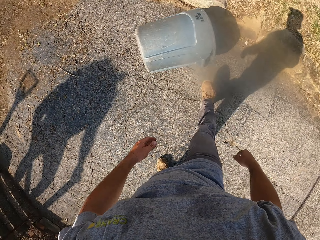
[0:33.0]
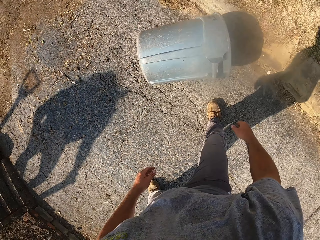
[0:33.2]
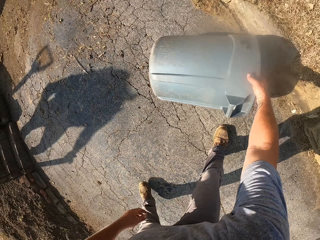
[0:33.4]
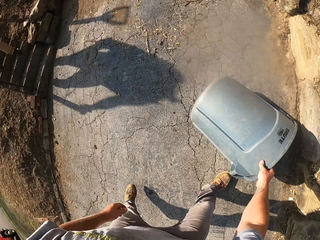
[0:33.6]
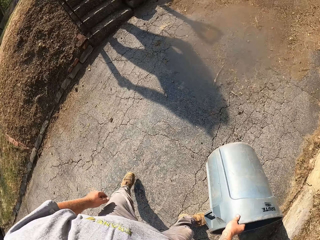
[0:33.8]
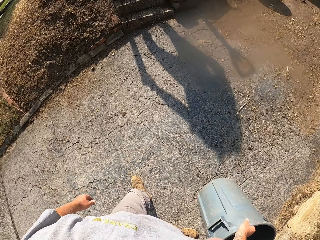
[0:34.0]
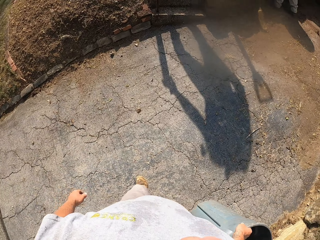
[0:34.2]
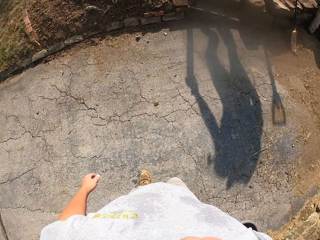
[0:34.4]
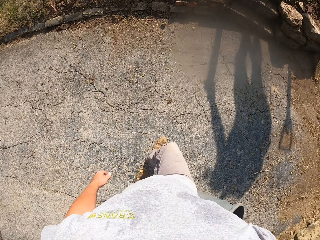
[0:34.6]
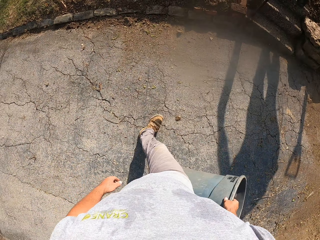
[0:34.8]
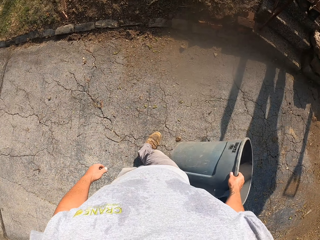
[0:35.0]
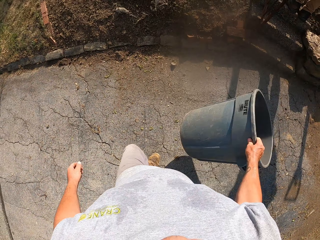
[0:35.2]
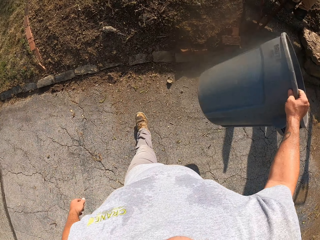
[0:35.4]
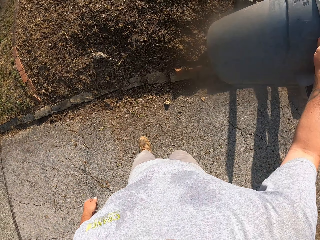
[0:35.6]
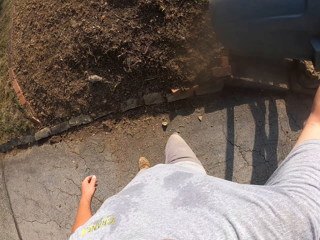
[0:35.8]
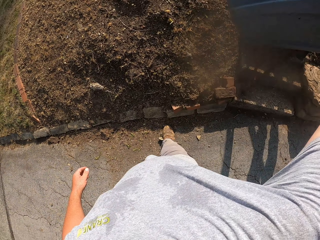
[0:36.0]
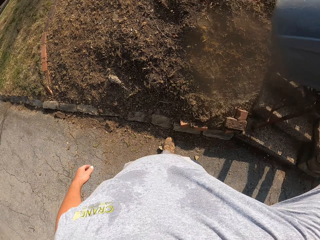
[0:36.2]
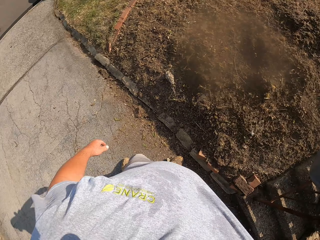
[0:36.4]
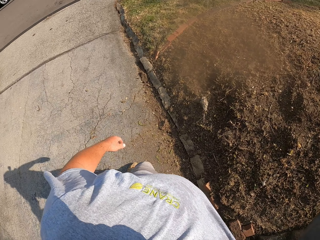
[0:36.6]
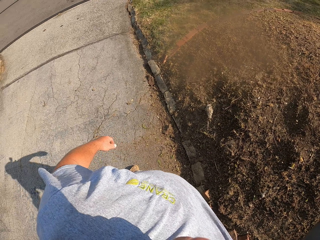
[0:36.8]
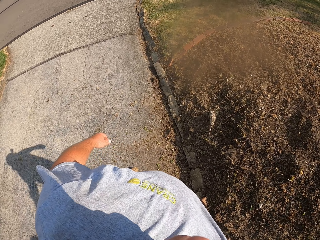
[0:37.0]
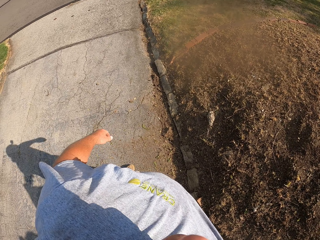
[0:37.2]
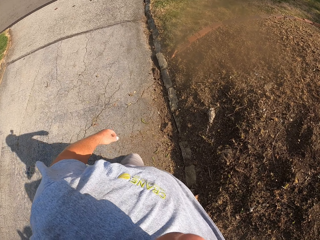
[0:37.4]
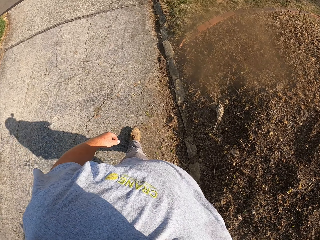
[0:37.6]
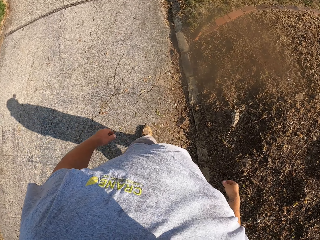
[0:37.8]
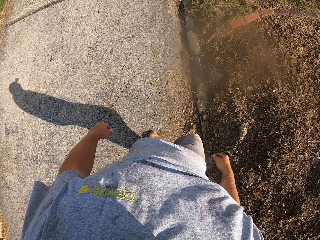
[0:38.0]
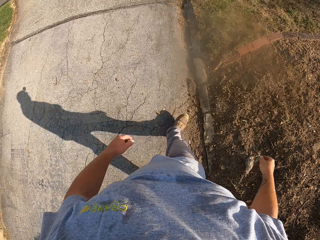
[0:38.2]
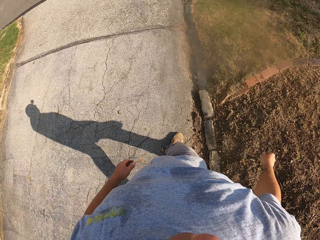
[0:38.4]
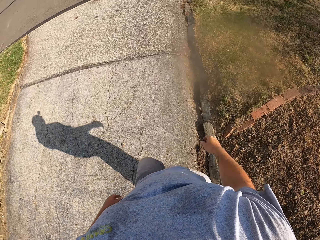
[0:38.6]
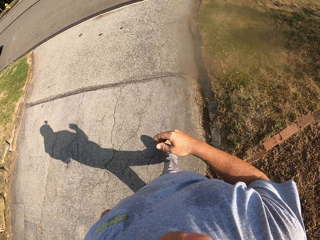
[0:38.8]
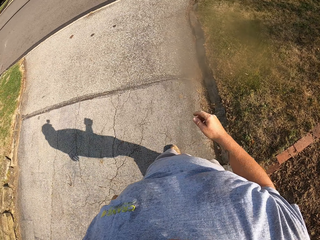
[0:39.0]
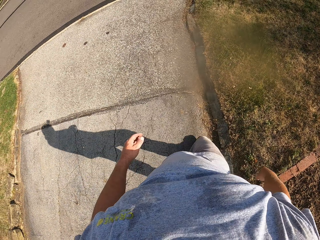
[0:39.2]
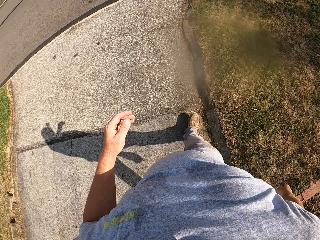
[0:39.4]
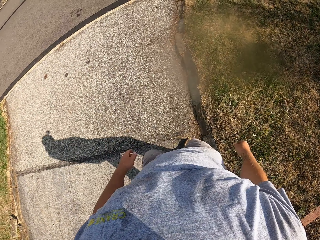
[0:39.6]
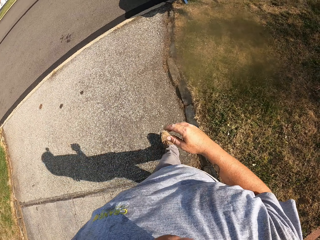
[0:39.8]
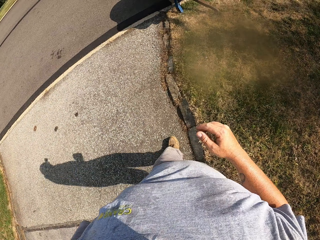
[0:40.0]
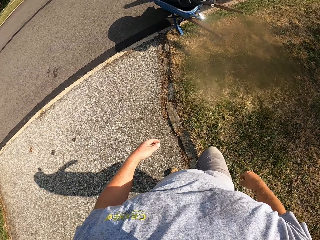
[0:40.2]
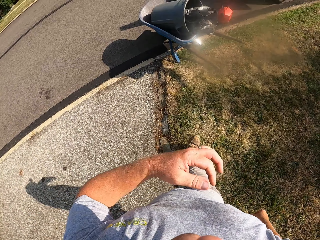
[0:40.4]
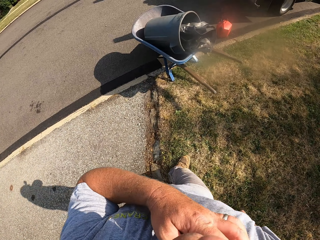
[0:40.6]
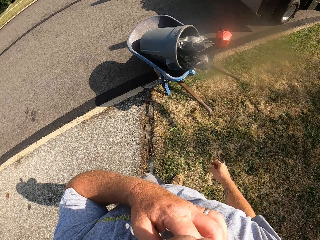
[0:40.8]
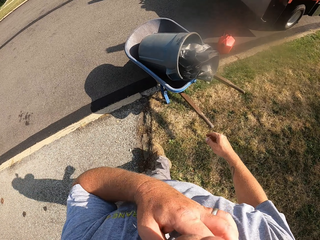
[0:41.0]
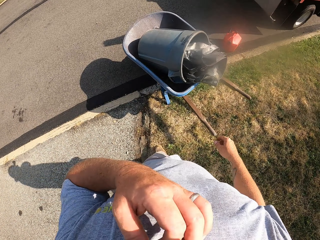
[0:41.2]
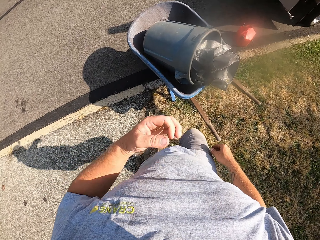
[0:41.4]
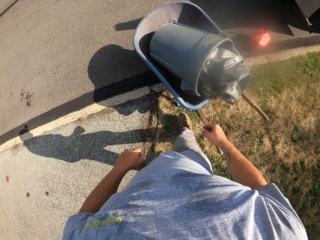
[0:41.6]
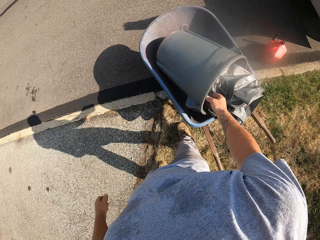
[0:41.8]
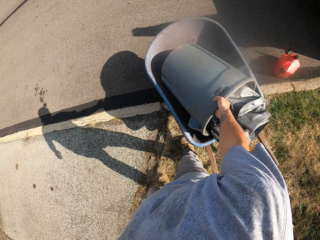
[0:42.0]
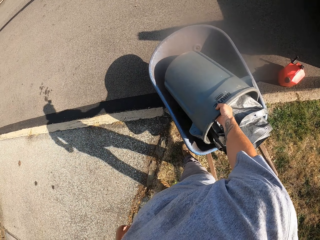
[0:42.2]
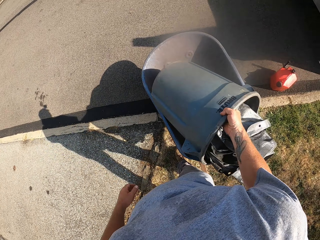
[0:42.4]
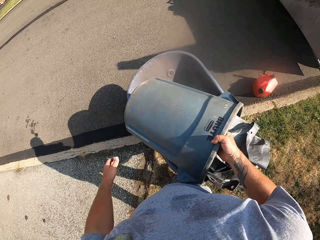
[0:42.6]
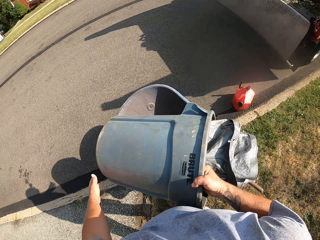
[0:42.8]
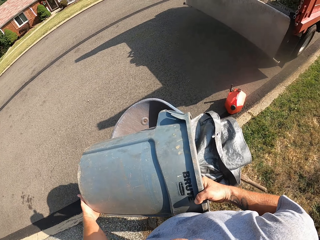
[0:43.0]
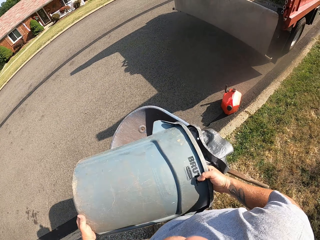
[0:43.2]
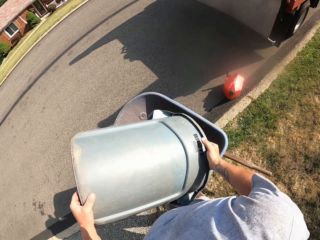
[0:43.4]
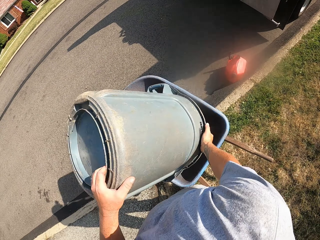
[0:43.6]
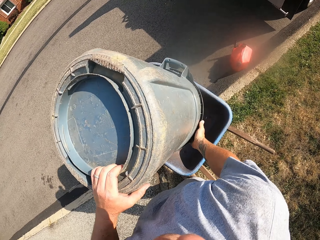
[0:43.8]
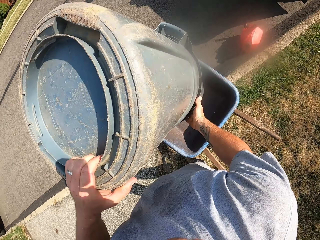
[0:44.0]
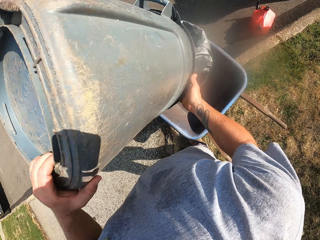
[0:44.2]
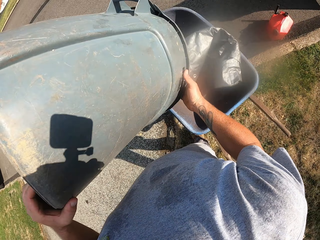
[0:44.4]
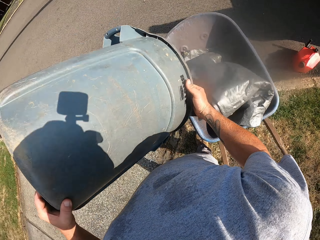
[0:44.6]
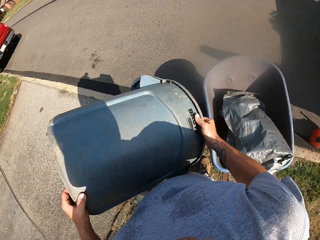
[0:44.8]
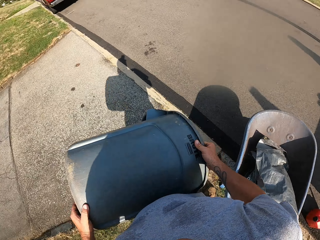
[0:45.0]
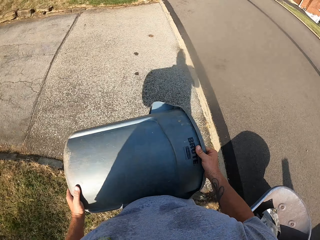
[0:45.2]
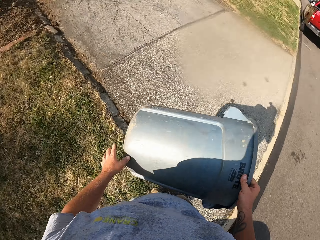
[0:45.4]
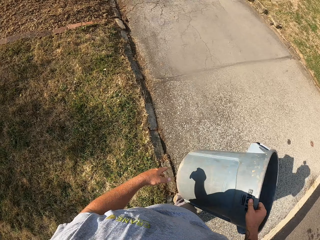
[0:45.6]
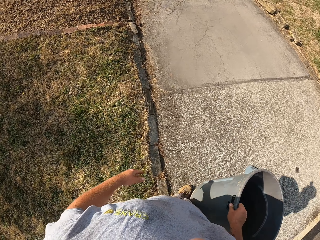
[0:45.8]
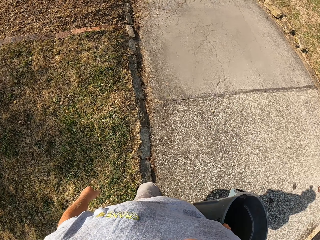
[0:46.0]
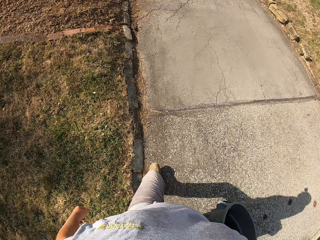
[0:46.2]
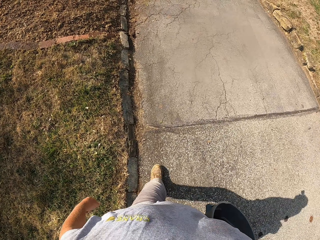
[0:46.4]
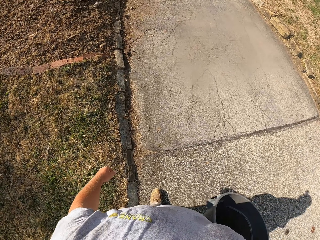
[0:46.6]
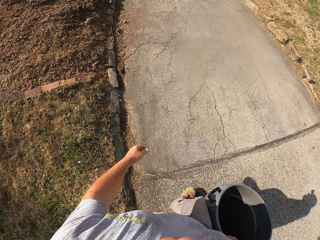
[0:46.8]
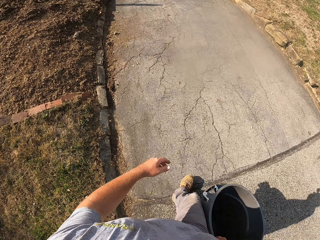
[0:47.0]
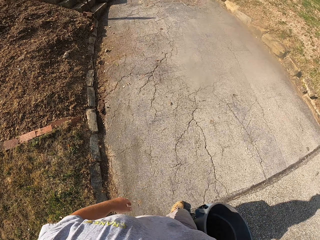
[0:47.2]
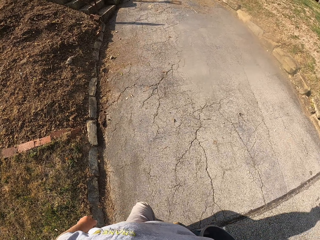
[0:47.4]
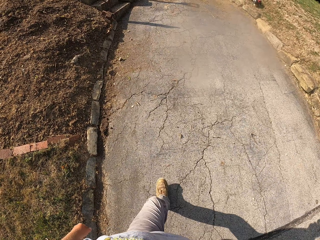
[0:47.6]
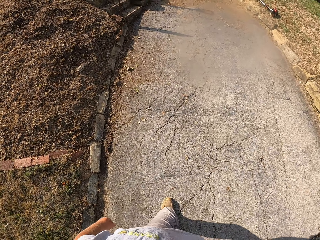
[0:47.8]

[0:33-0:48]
The camera wearer runs after the plastic container or trash bin. They pick up the plastic container from the ground. They walk around. They pass the trash bin to a person. They raise the plastic container. They walk back on the footpath. They touch the face. They pick up a plastic container from a wheelbarrow. They pour the plastic bag inside the plastic container on the wheelbarrow. They walk around. They take the plastic container.

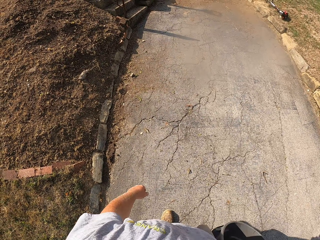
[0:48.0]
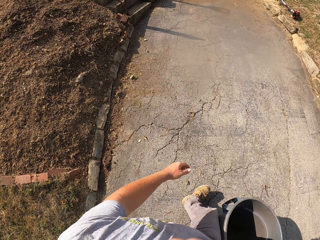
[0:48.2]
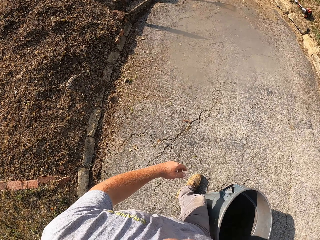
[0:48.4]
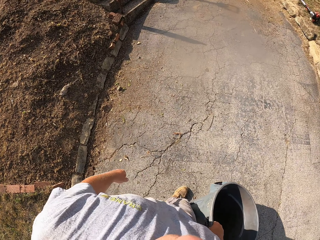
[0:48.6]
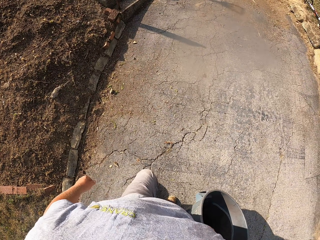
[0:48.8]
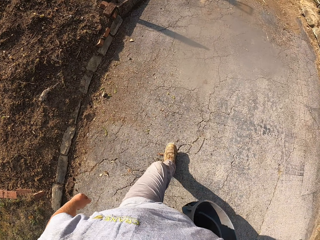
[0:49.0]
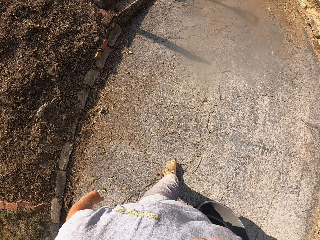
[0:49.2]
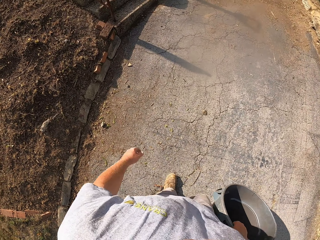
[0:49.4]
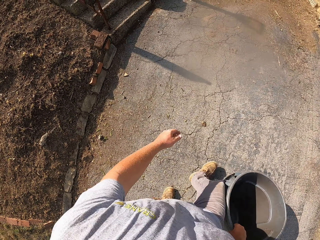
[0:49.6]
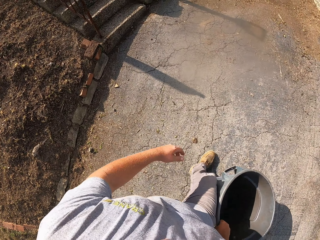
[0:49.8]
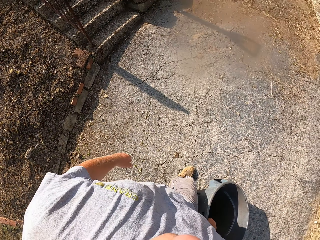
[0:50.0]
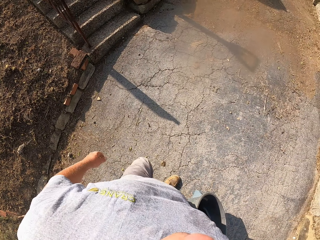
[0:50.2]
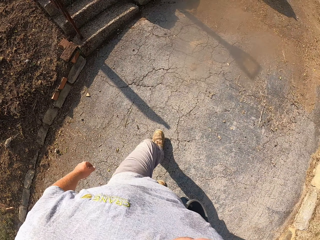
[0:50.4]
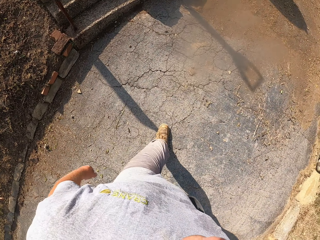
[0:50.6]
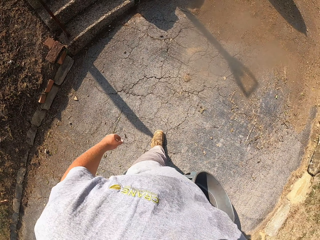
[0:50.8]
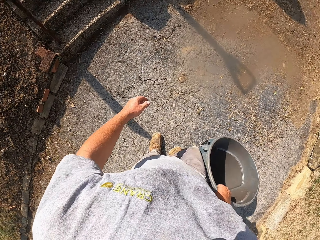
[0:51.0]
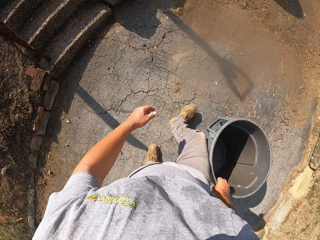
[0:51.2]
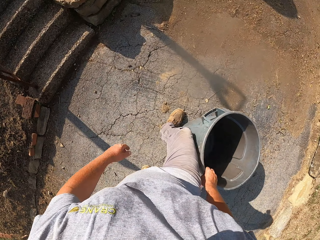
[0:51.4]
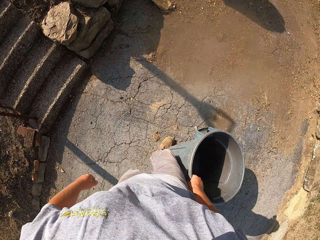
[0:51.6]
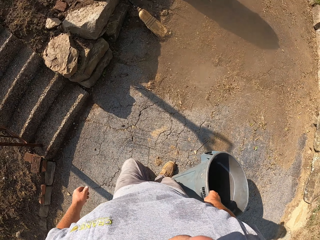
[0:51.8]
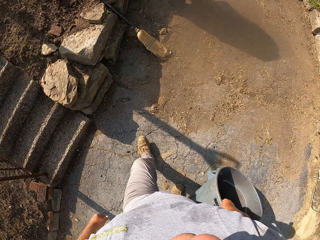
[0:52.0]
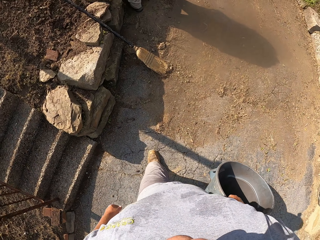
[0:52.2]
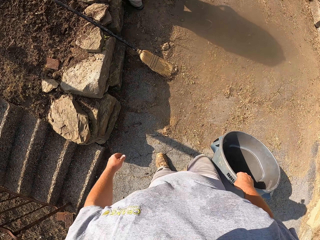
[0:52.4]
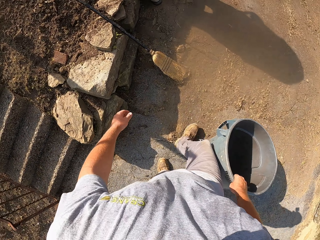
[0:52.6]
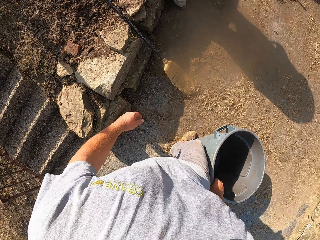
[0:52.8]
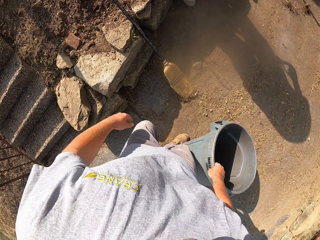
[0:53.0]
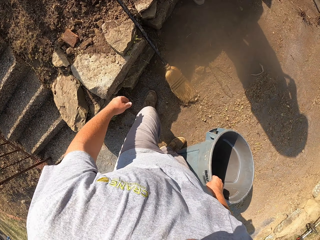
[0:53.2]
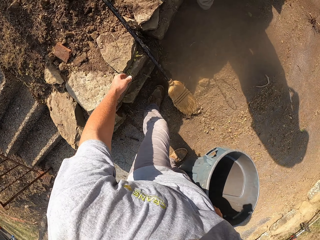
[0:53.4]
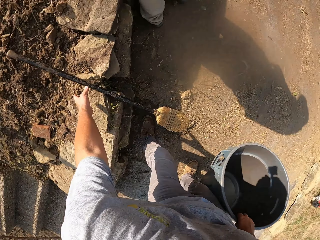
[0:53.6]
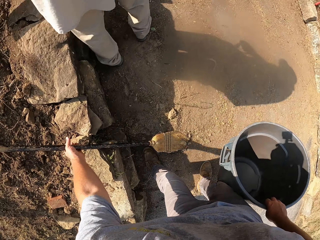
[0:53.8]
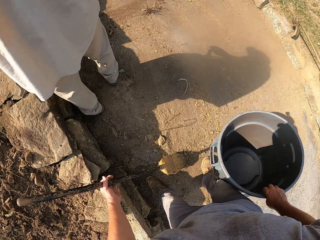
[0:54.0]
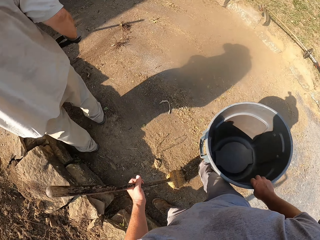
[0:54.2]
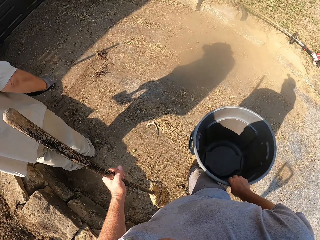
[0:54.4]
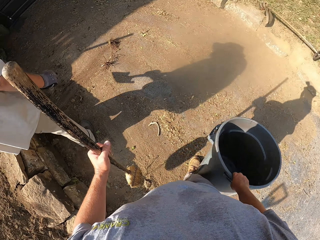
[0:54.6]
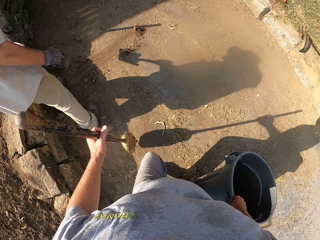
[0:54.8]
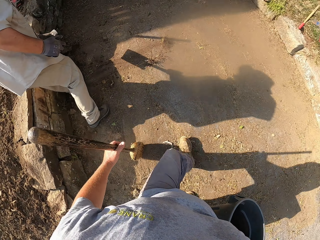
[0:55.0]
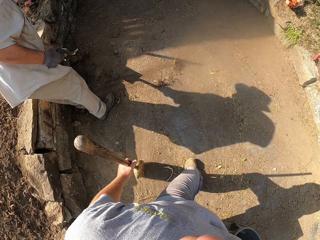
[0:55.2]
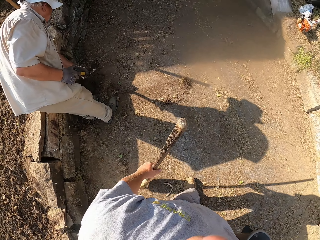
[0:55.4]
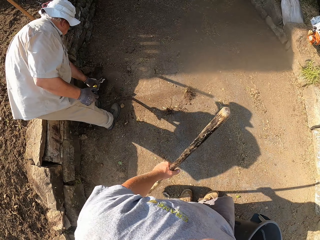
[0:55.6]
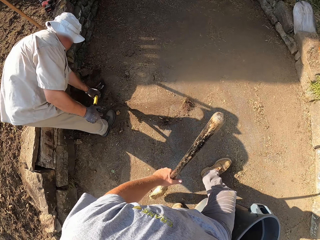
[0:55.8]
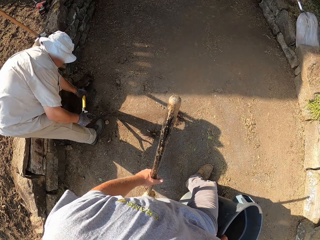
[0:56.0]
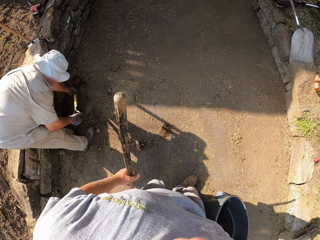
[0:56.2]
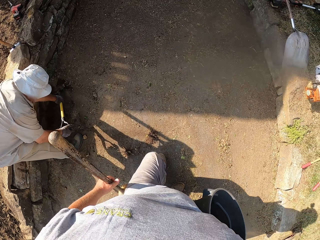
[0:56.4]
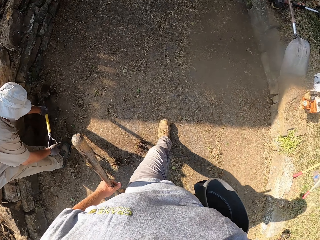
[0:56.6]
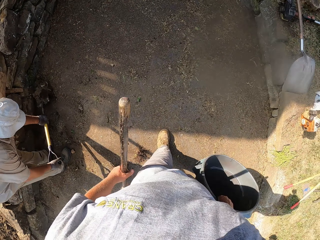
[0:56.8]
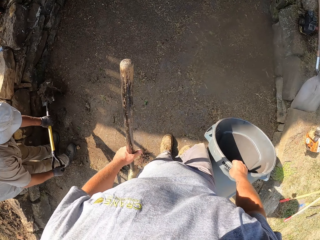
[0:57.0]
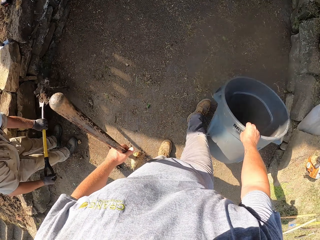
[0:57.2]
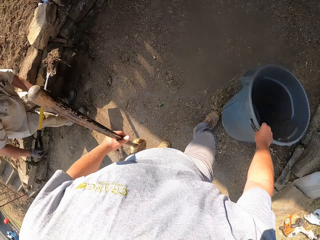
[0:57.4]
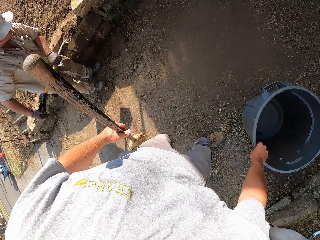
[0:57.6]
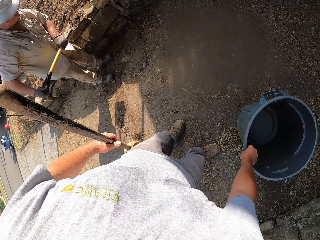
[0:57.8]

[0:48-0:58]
The camera wearer walks on the footpath. They pick up a broom from the ground. They walk around.
